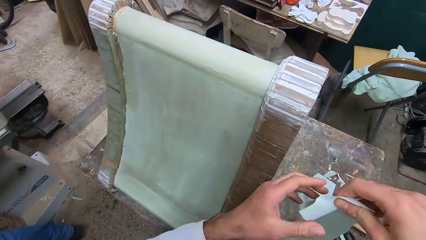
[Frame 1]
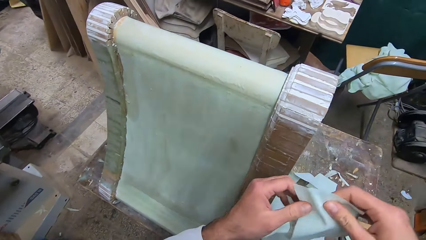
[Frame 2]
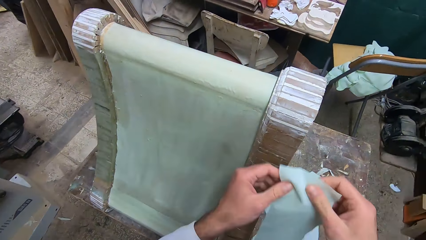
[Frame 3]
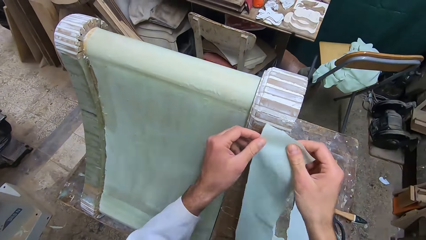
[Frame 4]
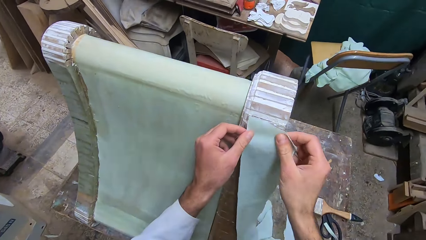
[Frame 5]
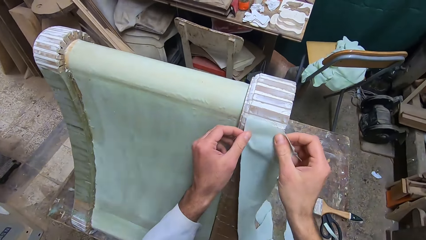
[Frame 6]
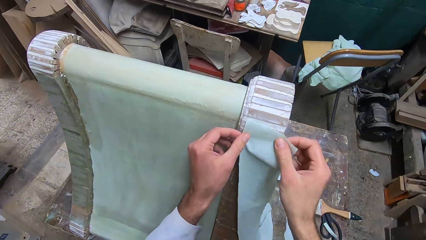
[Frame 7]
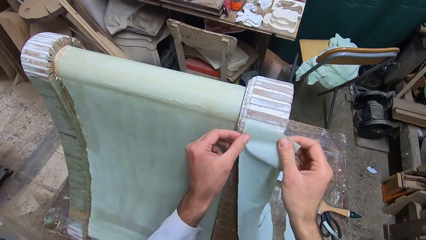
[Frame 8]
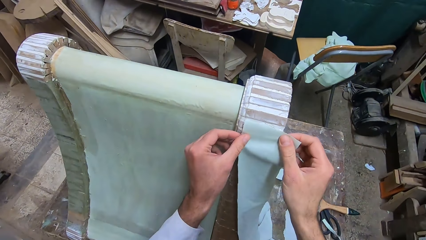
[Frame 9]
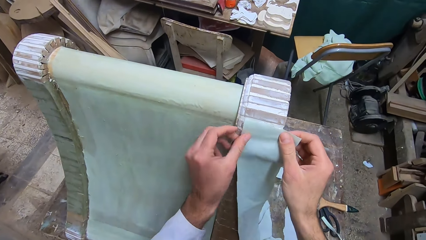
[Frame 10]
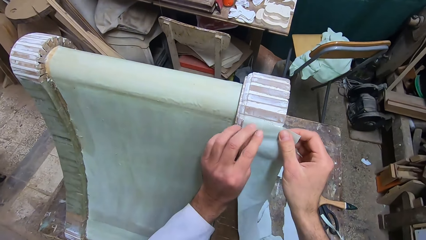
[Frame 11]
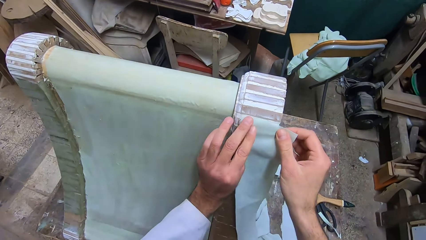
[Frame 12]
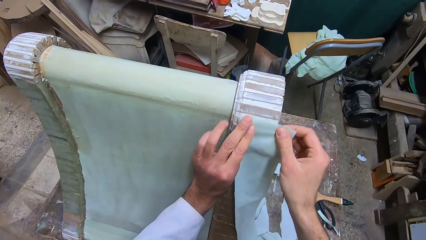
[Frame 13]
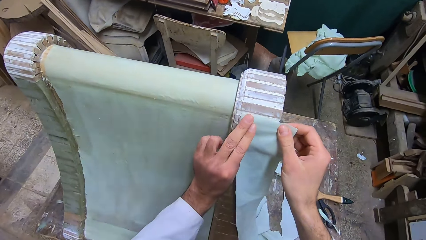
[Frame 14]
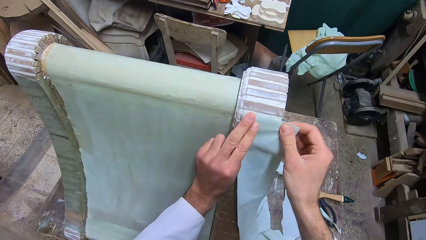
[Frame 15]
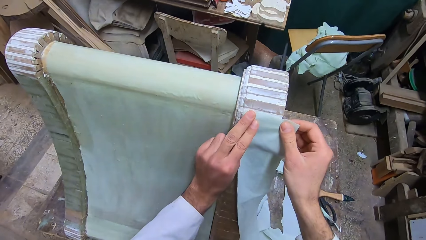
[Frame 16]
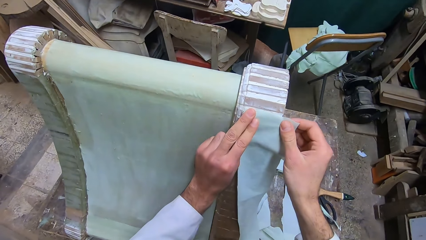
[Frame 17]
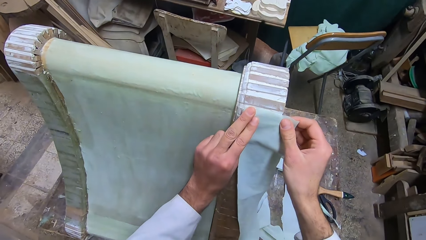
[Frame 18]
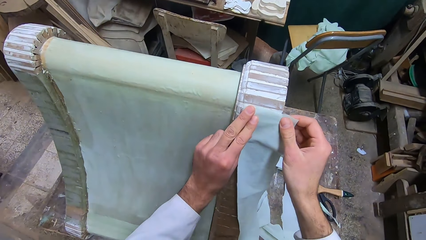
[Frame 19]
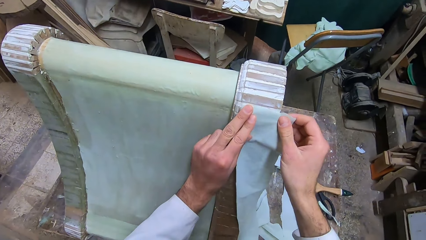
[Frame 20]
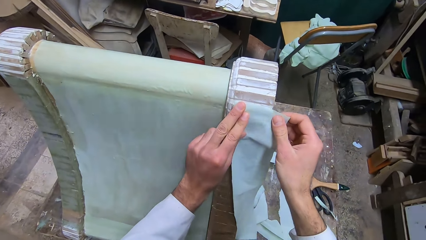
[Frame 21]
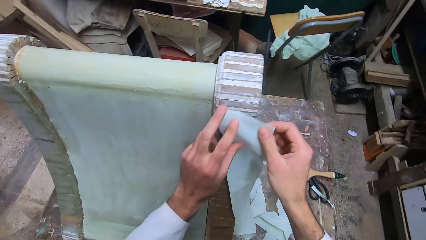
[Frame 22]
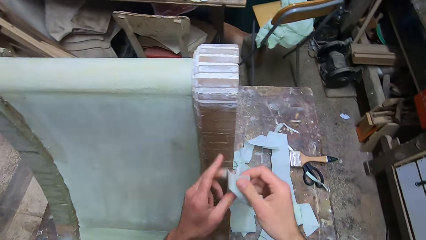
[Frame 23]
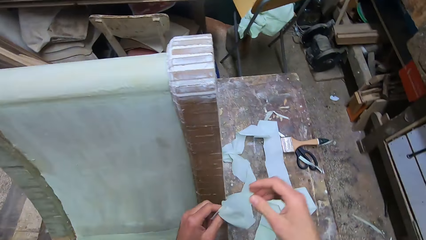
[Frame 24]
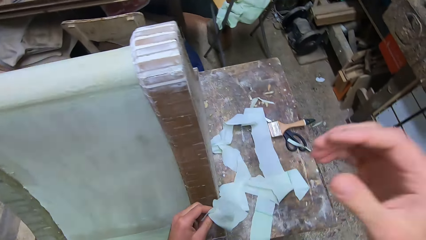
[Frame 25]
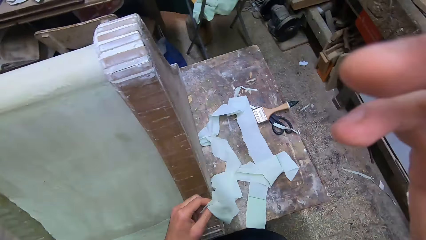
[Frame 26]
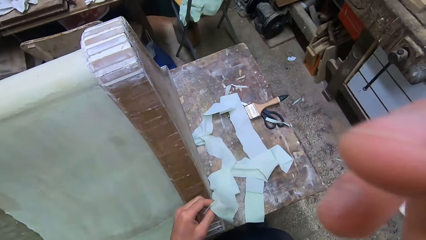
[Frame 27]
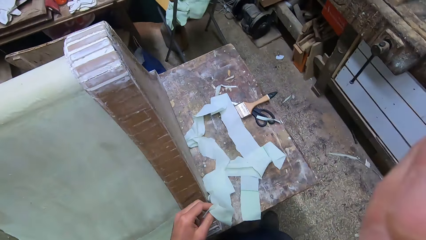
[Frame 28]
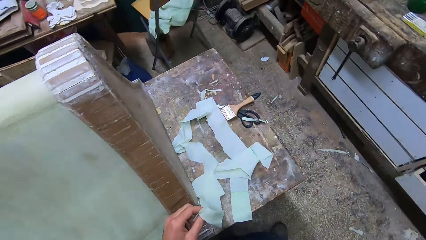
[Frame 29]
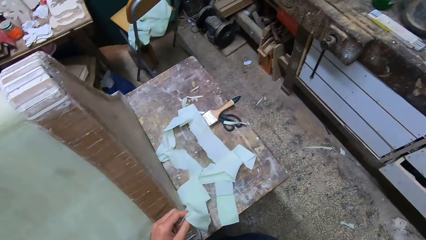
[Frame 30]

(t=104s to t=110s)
The camera wearer lays the cloth on the wooden piece. He presses the fabric on the lumber. He looks left and removes his hands from the lumber. He removes the cloth from the wooden piece. He touches his face.
